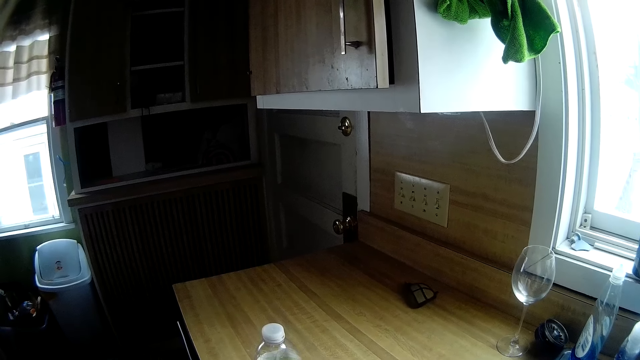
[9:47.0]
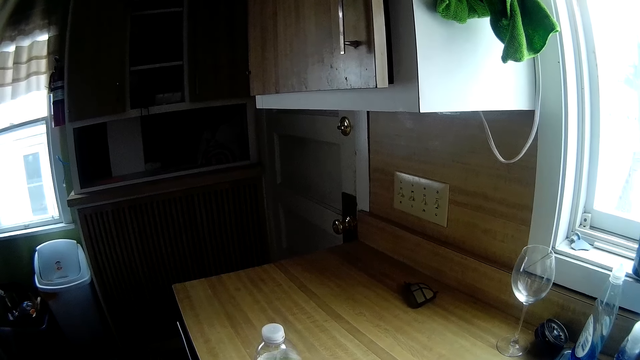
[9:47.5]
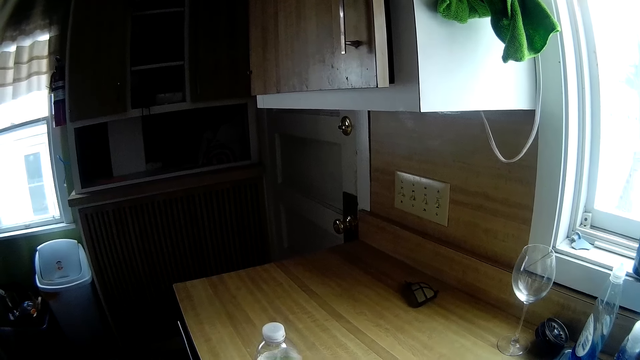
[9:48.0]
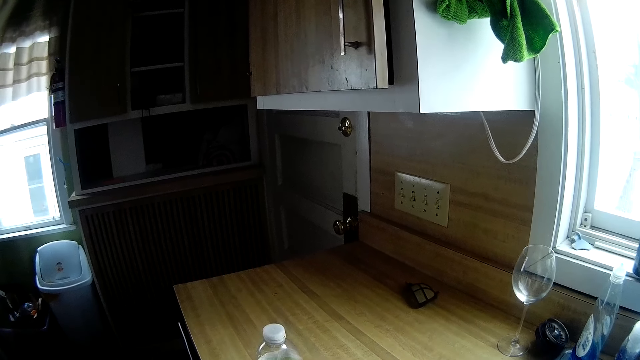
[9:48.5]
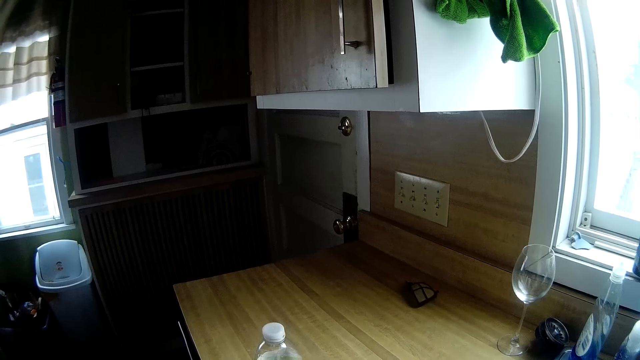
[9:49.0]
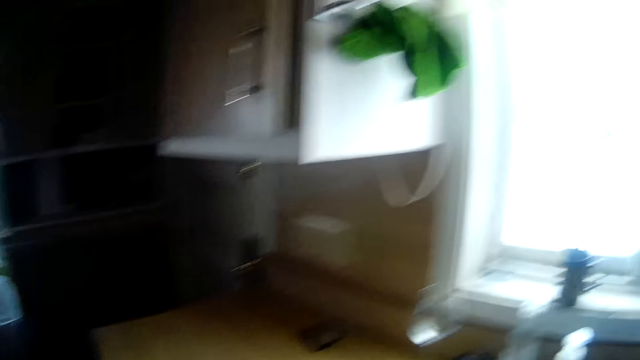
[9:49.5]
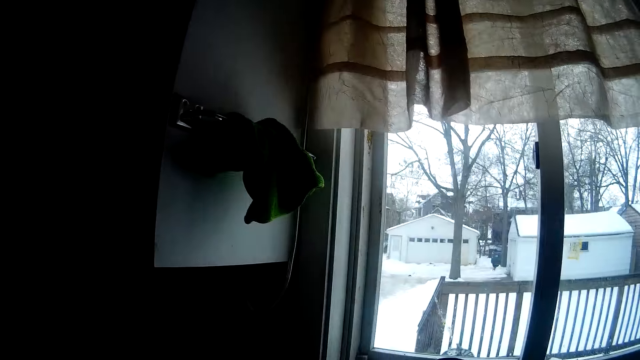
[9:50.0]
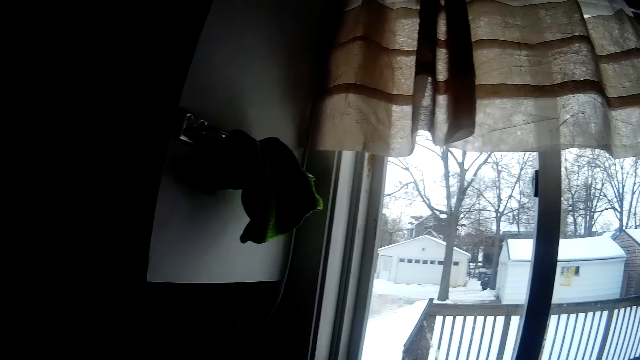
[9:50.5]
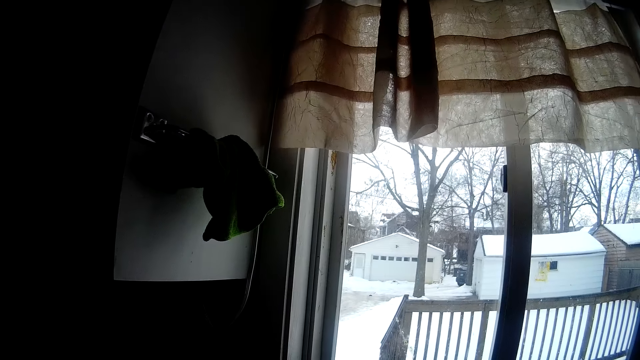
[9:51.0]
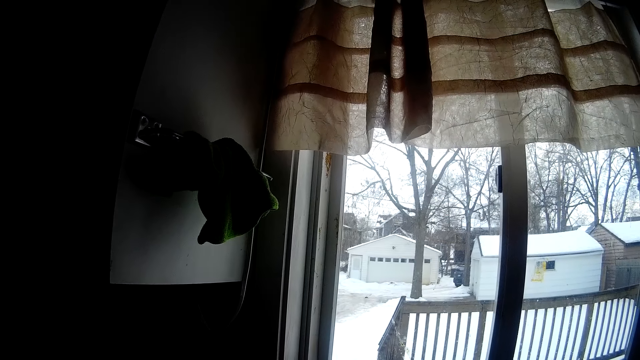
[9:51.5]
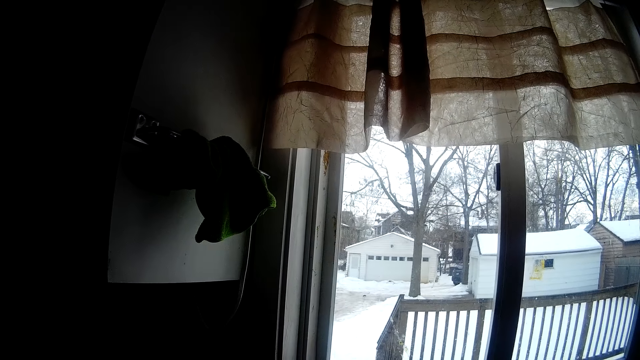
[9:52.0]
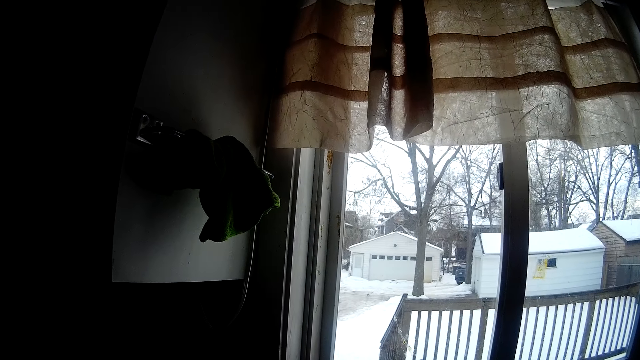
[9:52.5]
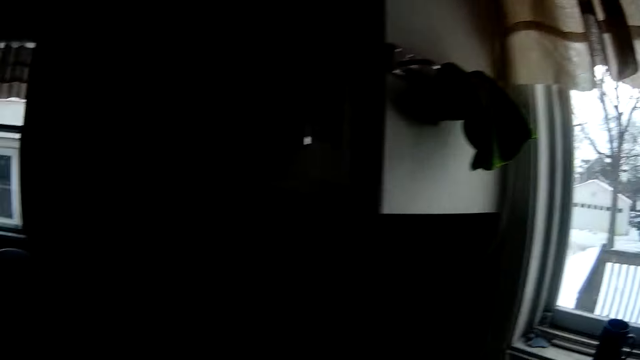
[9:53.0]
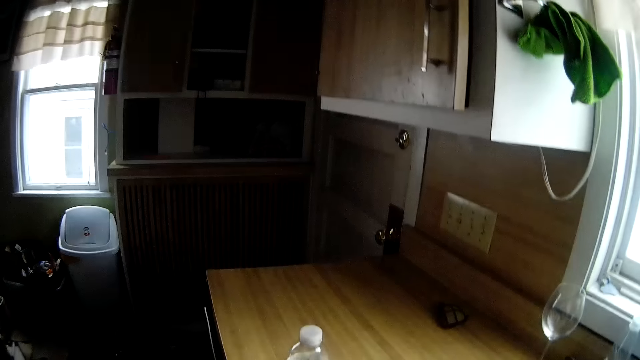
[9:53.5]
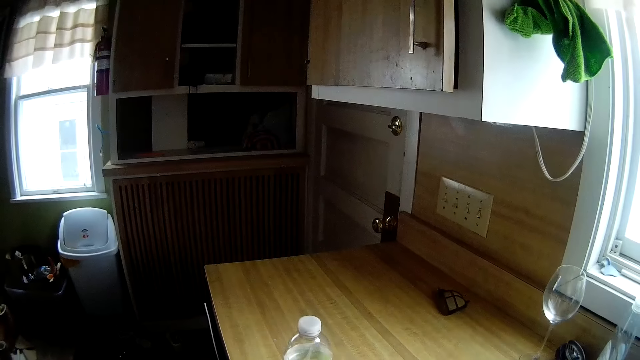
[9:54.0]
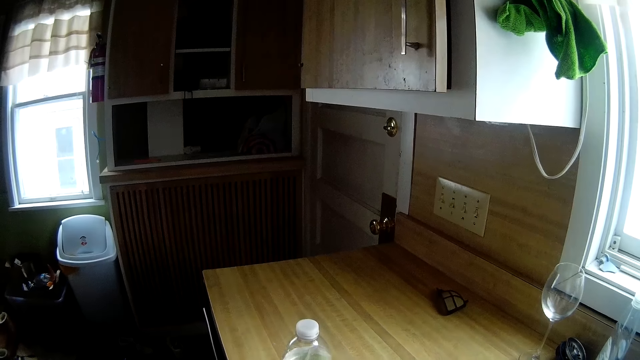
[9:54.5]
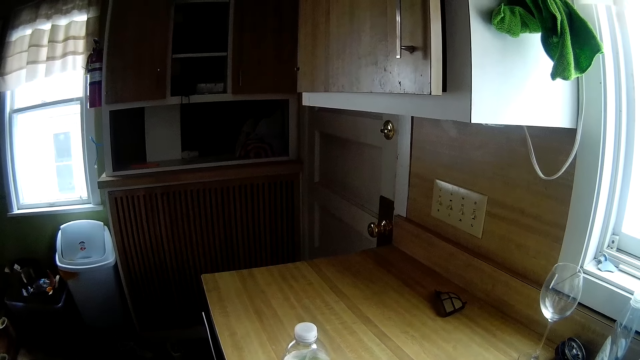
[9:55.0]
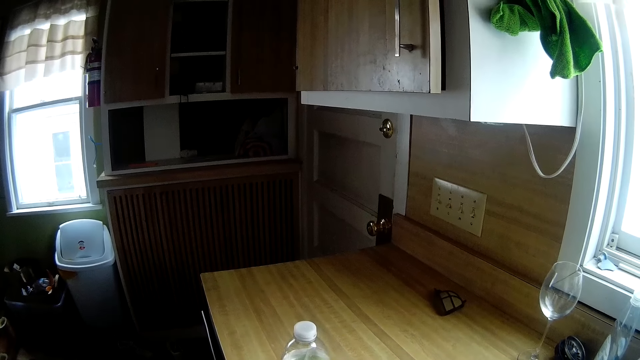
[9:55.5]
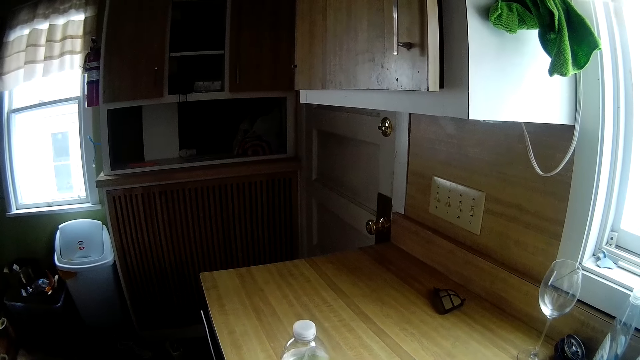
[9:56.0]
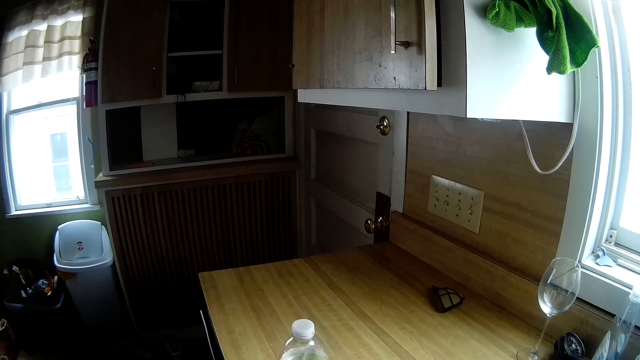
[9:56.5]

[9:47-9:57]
The camera wearer looks through the window. They look back at the house.

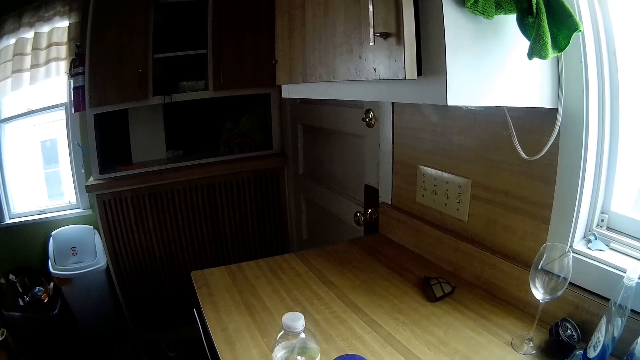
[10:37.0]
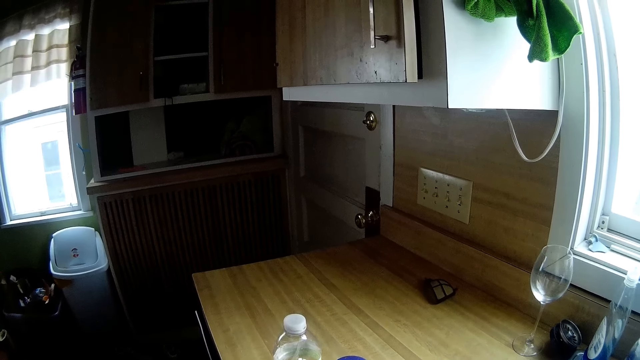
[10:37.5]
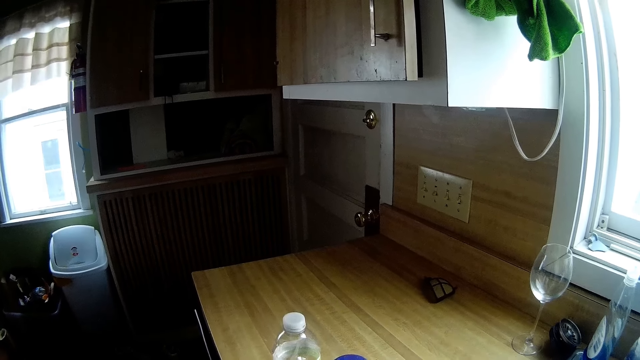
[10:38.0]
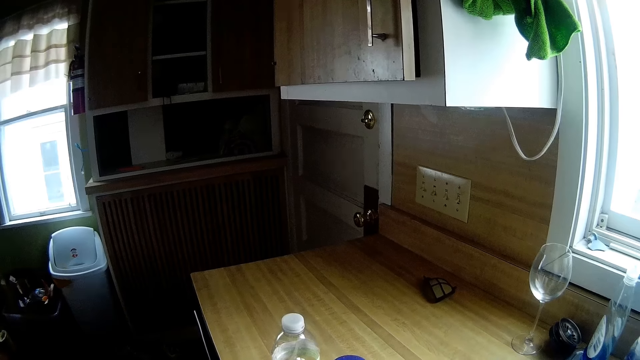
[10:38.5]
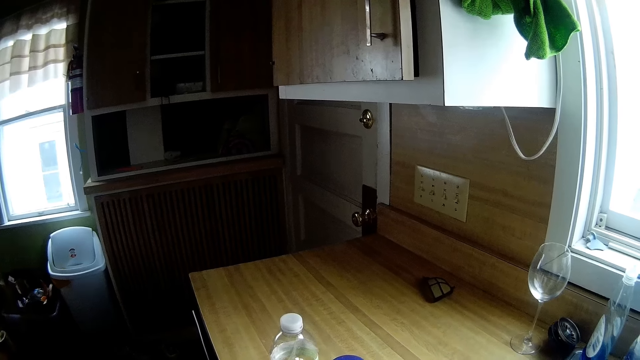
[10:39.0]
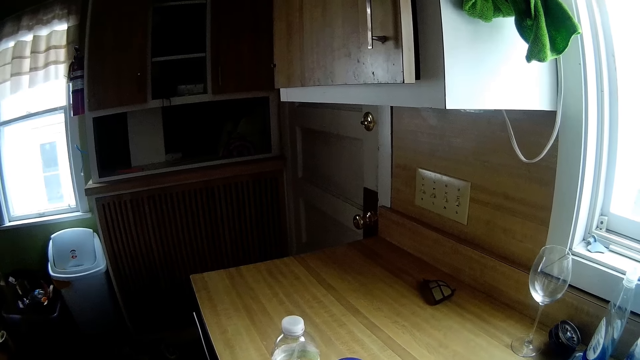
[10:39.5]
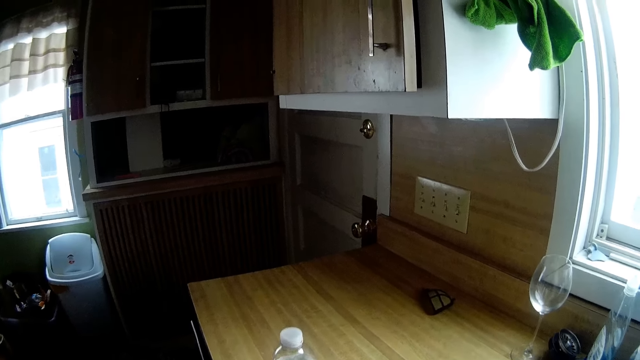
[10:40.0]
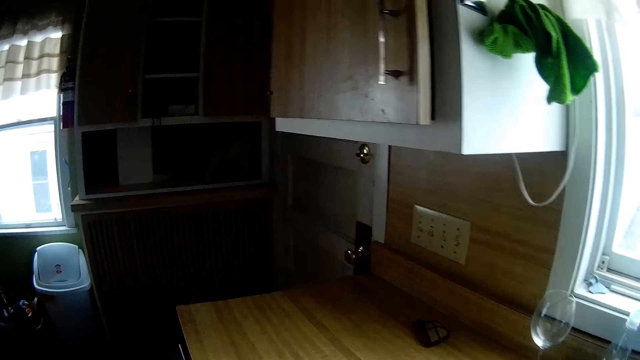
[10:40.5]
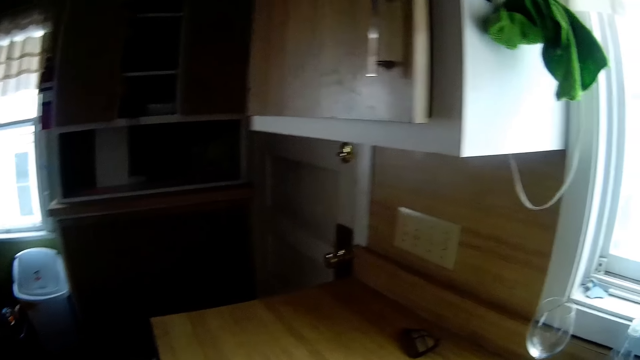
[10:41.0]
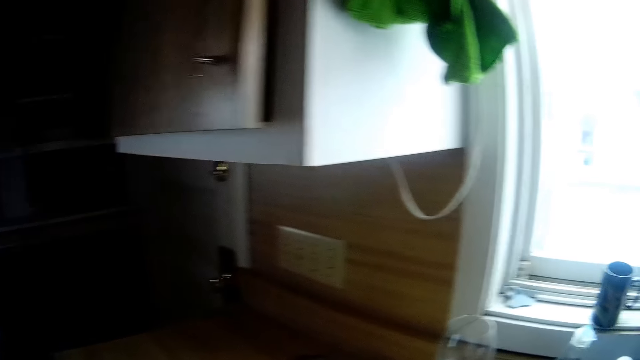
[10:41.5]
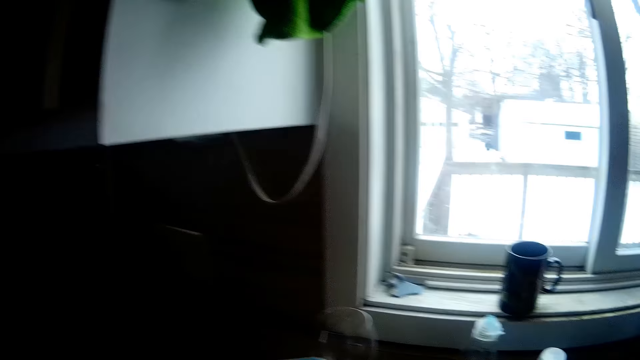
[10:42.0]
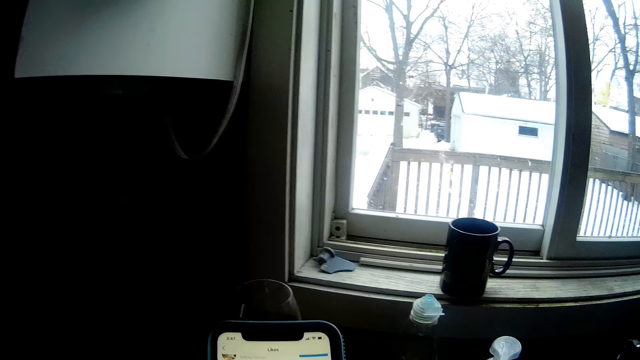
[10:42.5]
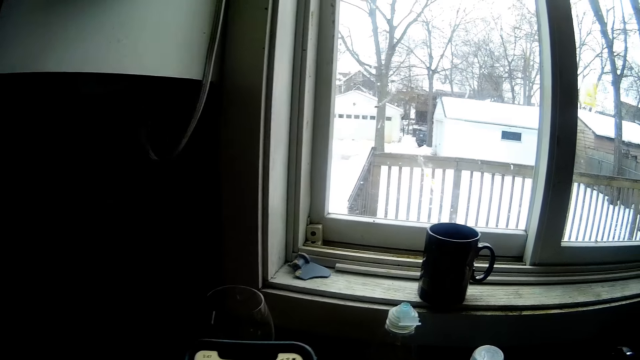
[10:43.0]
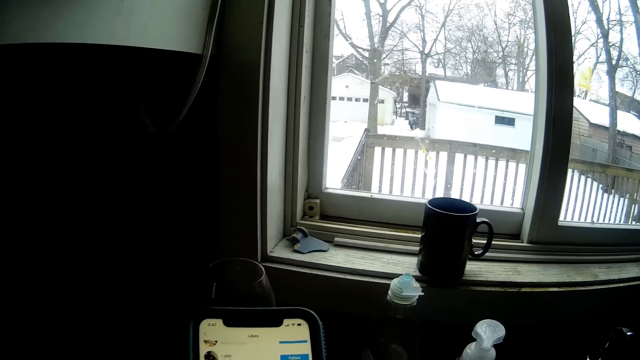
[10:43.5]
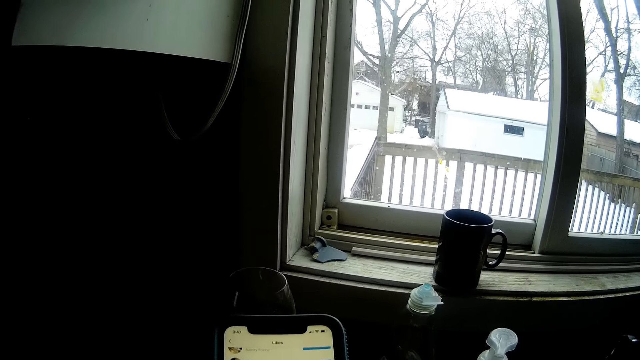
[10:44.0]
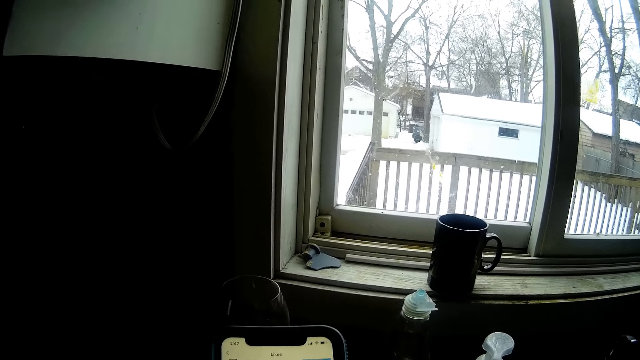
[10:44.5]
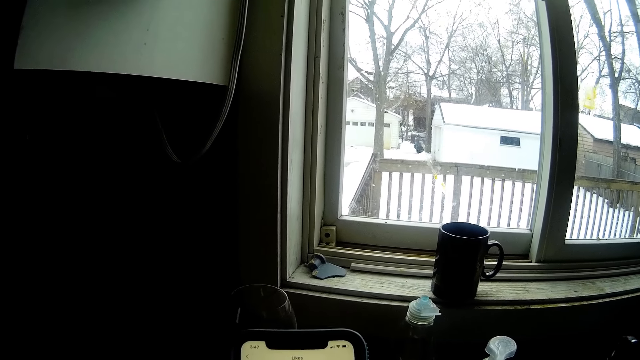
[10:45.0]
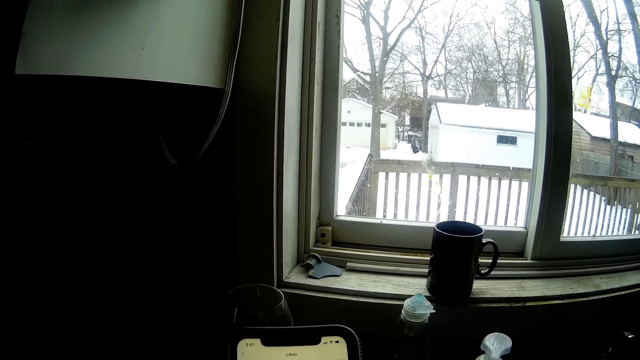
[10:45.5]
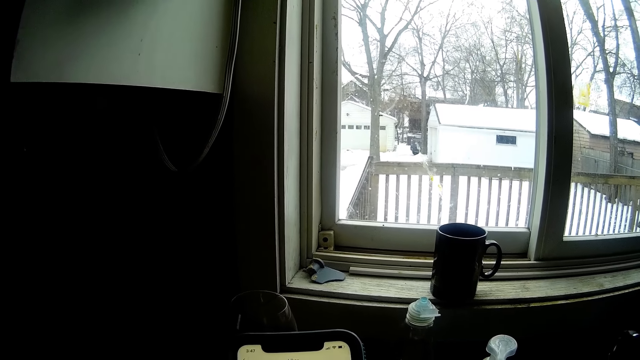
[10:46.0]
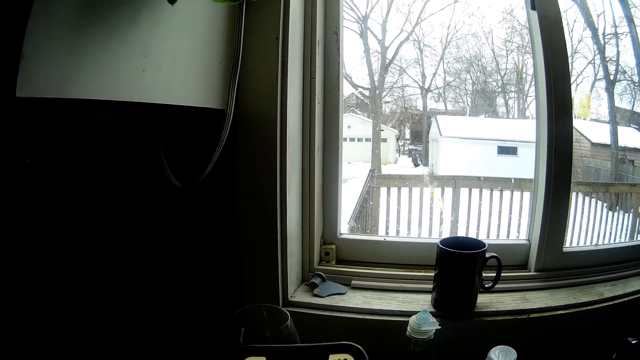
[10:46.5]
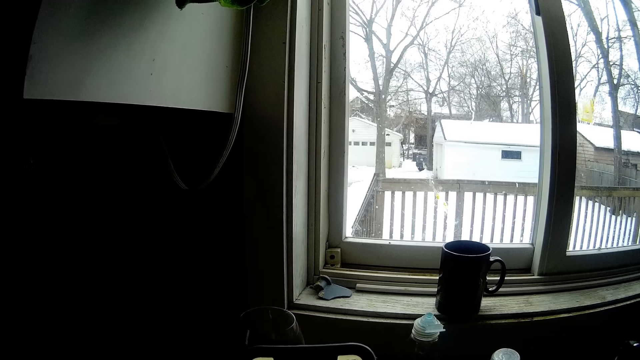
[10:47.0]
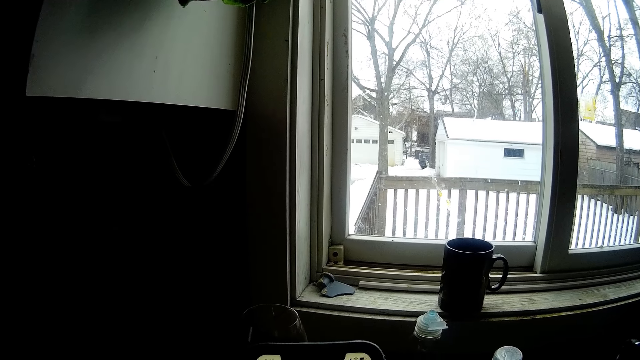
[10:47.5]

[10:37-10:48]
The camera wearer looks through the window. They operate a mobile phone with both hands over a kitchen table.
